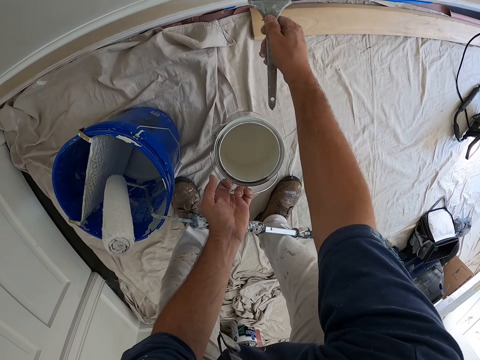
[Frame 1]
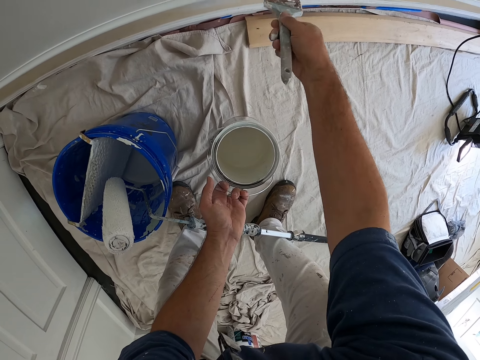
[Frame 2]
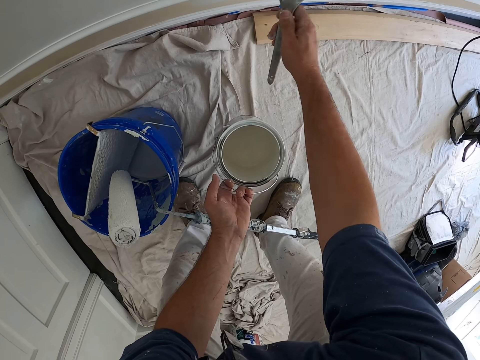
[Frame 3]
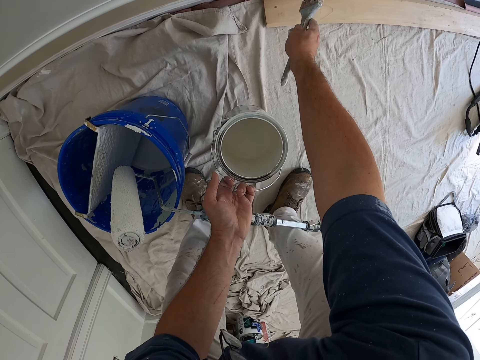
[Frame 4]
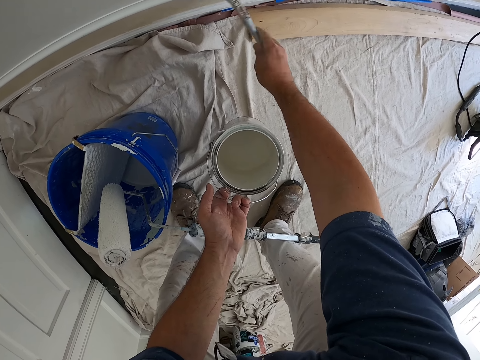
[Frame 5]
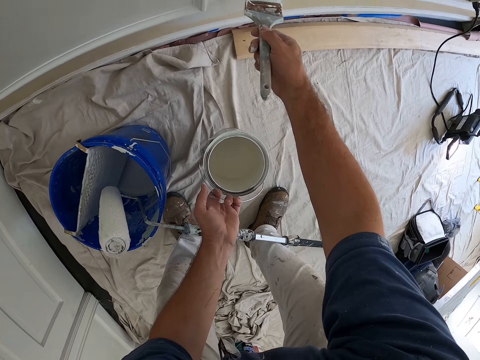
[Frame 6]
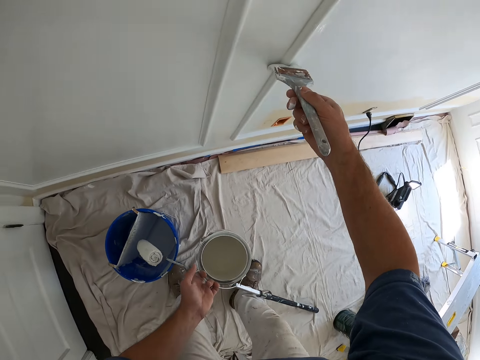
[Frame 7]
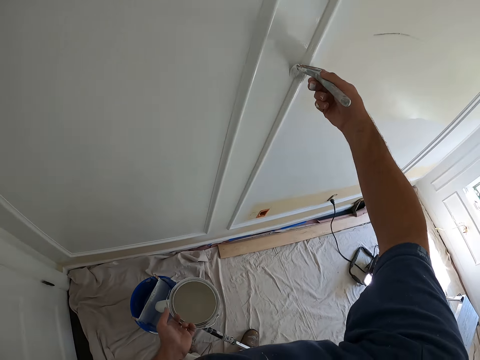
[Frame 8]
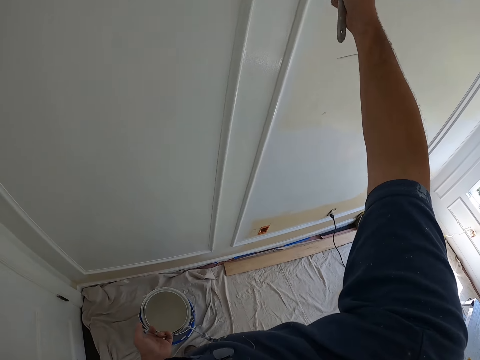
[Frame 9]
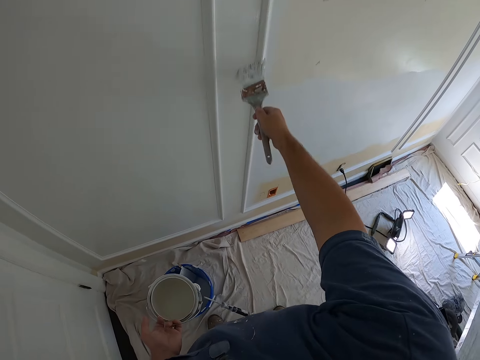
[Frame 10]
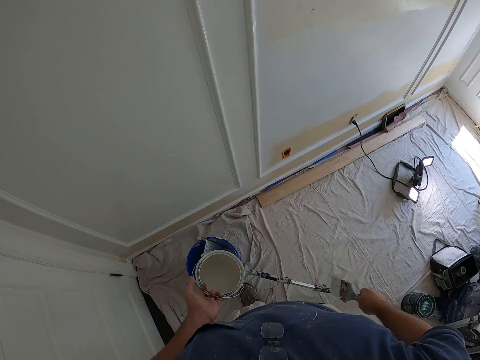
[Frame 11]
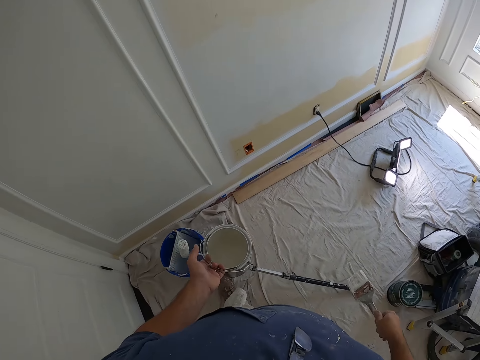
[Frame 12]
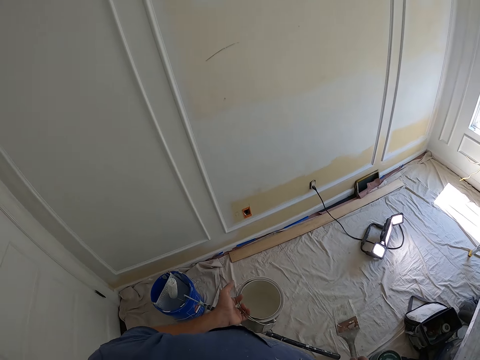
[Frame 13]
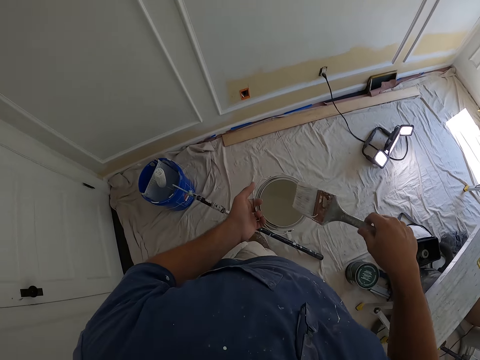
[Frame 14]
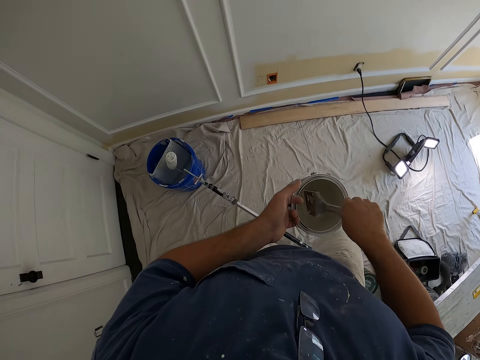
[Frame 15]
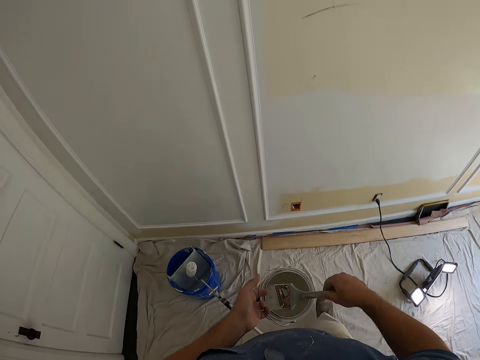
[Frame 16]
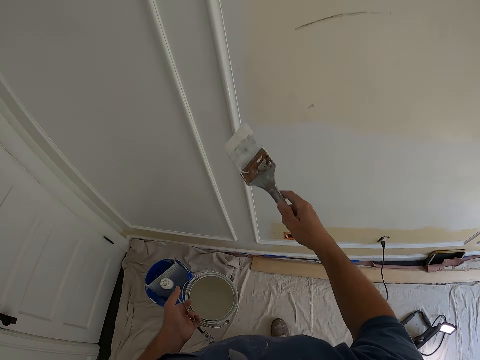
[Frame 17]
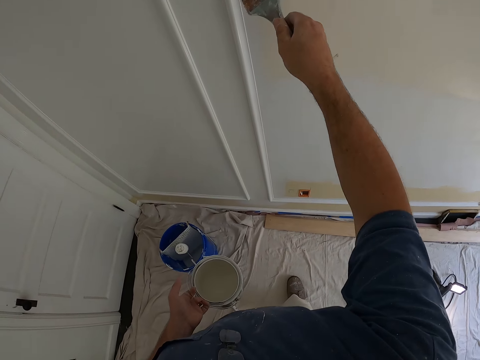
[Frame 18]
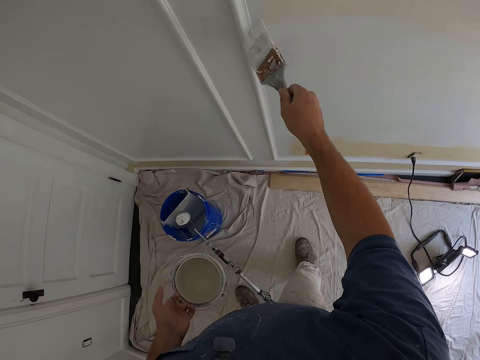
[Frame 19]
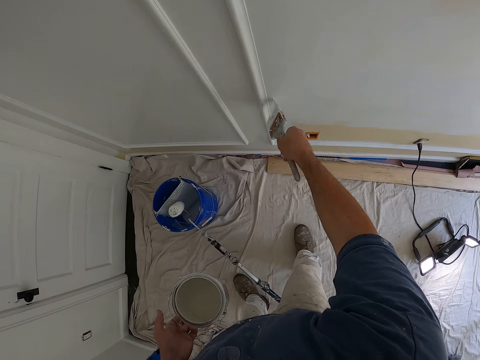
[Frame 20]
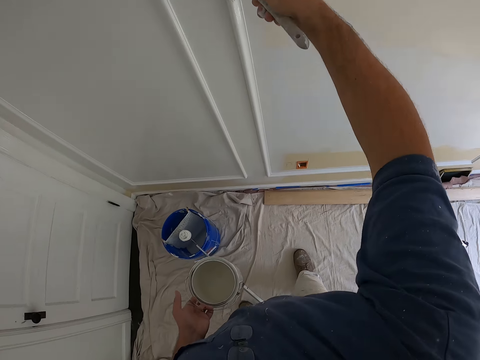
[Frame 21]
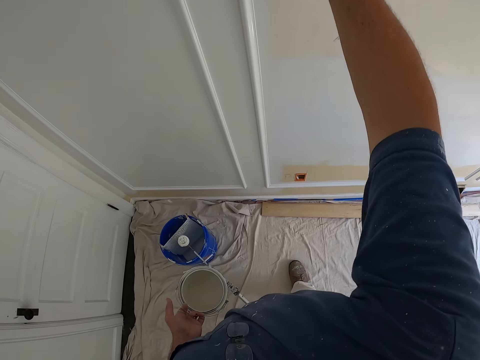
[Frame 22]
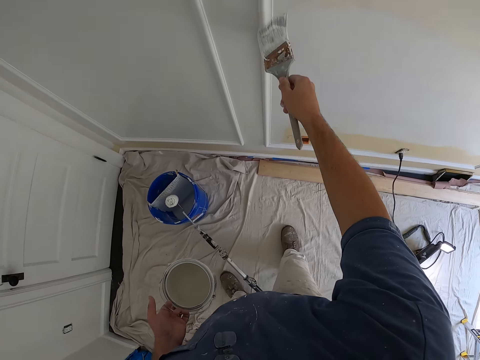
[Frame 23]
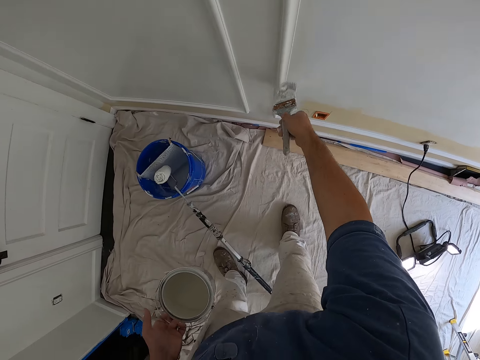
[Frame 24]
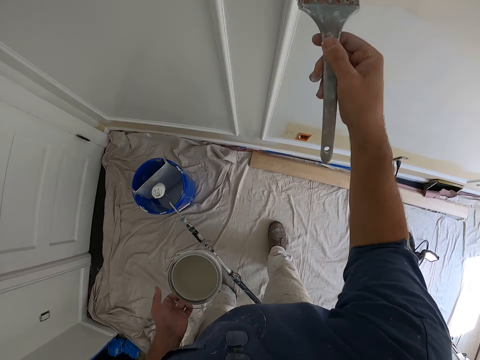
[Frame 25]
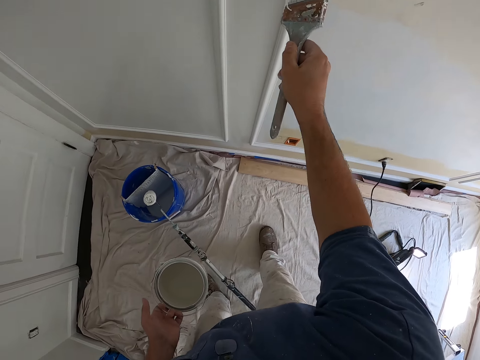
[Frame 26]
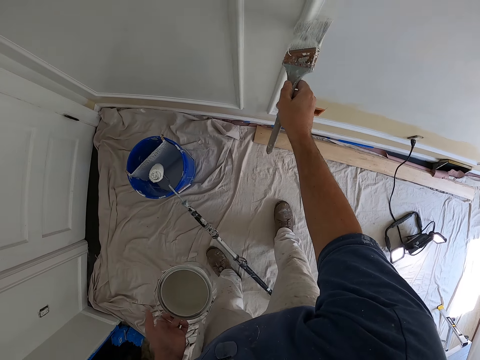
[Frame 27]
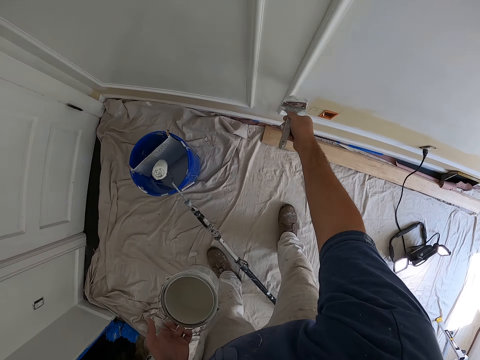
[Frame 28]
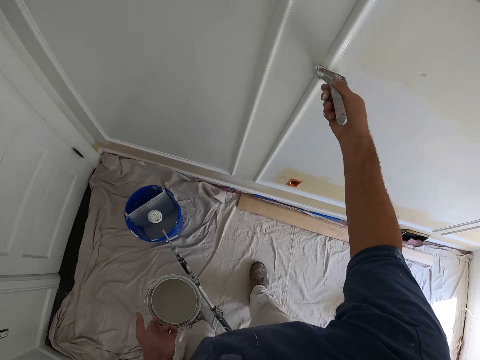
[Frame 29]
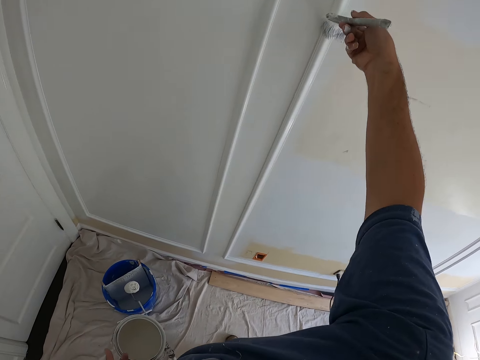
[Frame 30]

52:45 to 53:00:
The camera wearer moves a step. He dips the paint brush inside the paint in his left hand. He crosses over the roller brush and paints the room with the paint brush.

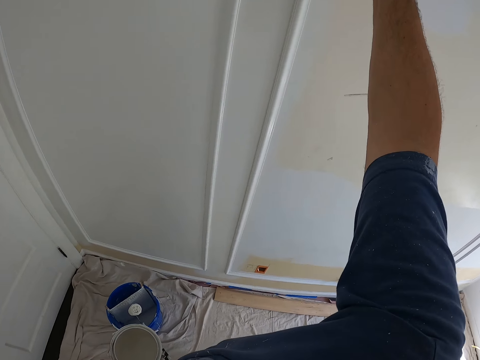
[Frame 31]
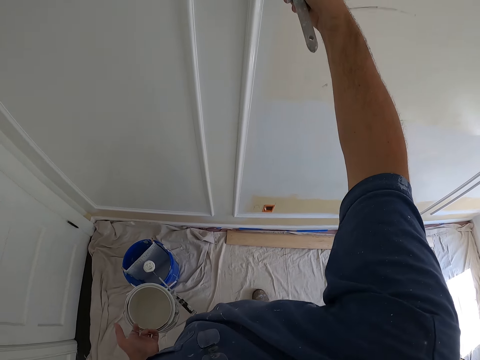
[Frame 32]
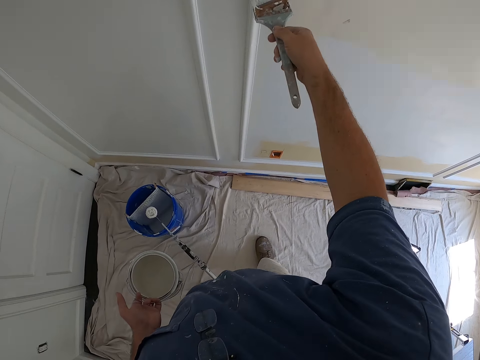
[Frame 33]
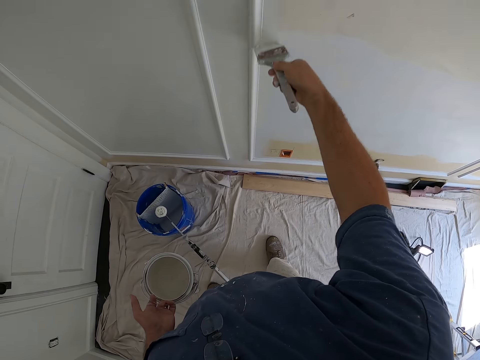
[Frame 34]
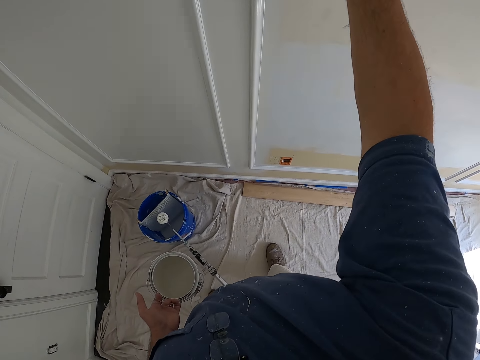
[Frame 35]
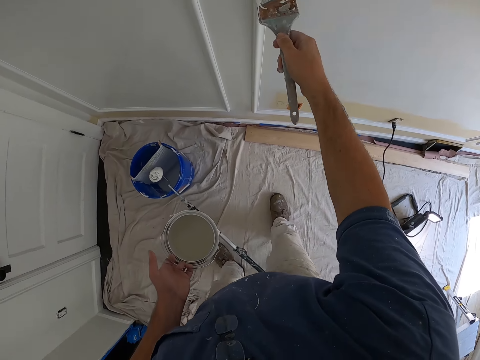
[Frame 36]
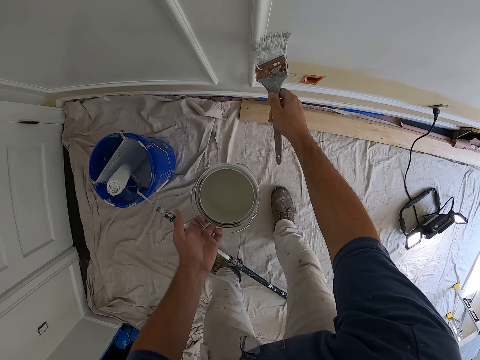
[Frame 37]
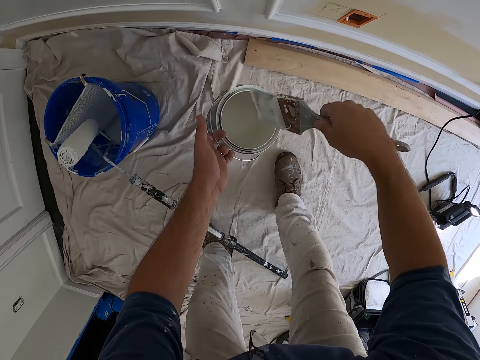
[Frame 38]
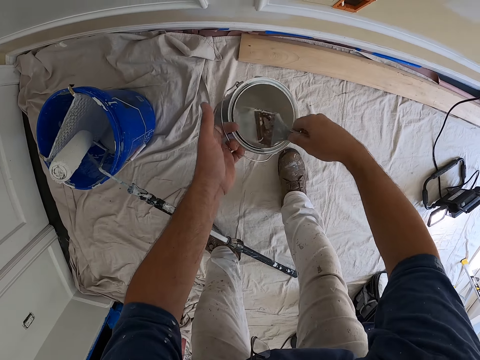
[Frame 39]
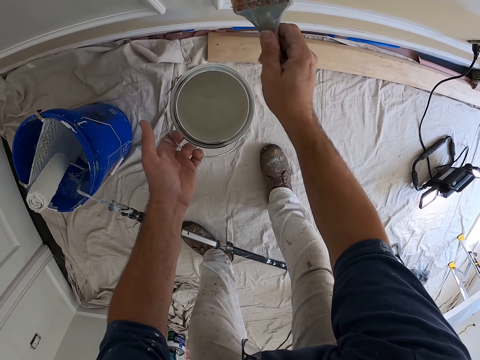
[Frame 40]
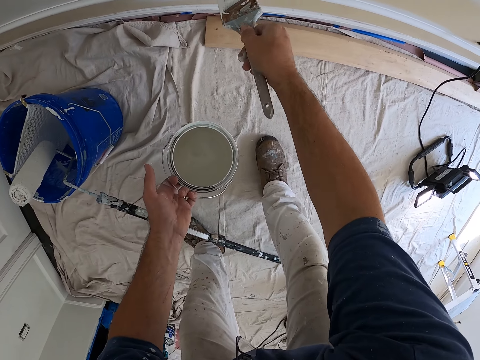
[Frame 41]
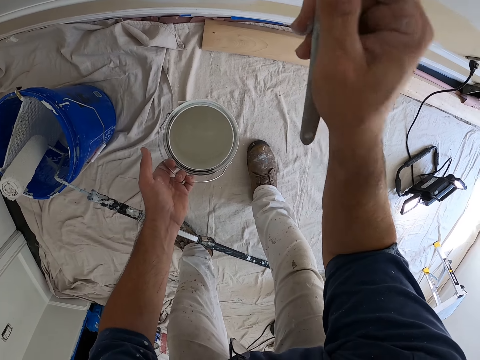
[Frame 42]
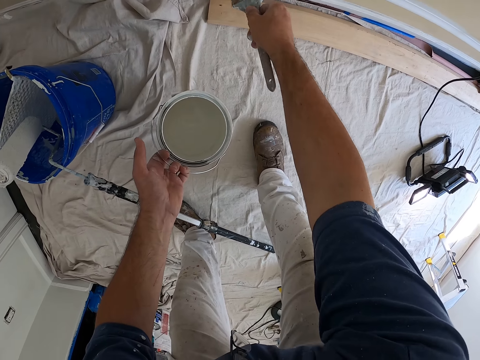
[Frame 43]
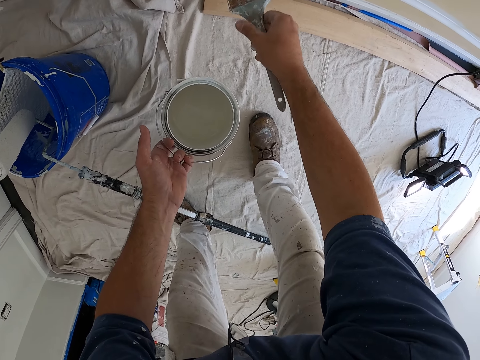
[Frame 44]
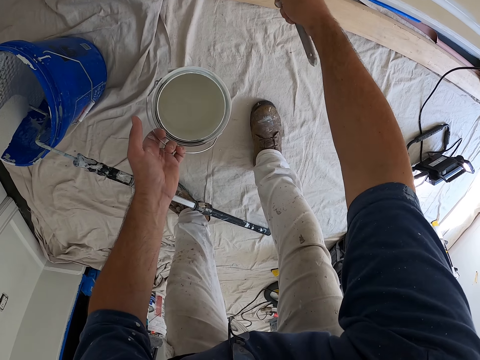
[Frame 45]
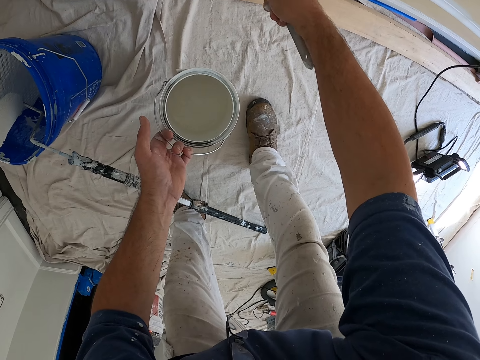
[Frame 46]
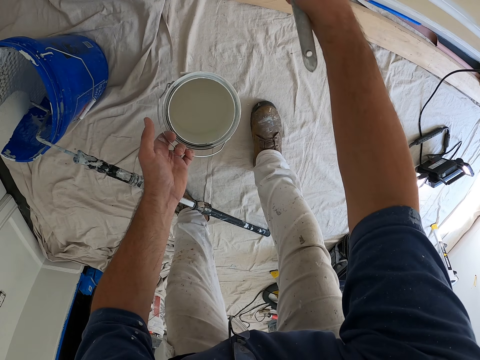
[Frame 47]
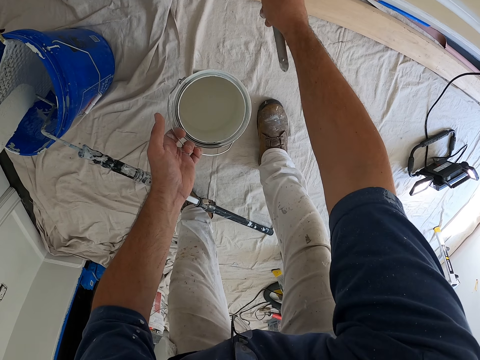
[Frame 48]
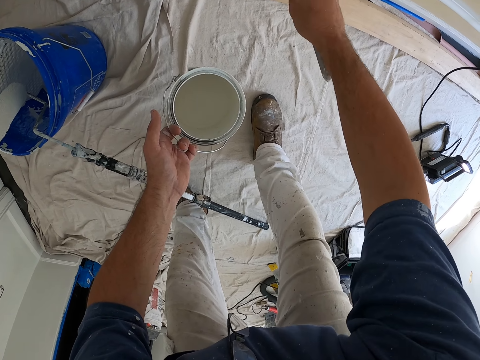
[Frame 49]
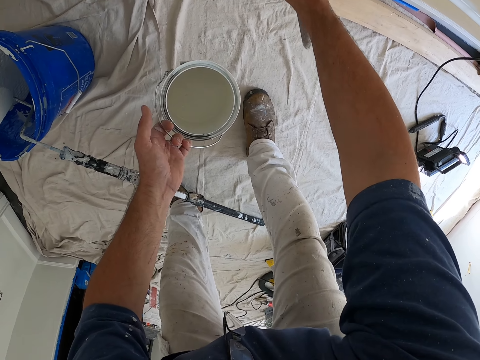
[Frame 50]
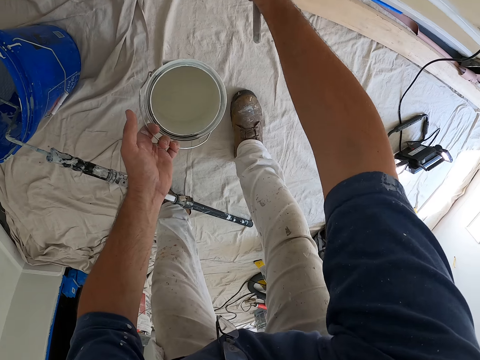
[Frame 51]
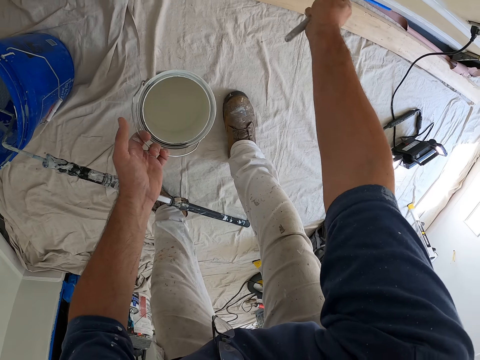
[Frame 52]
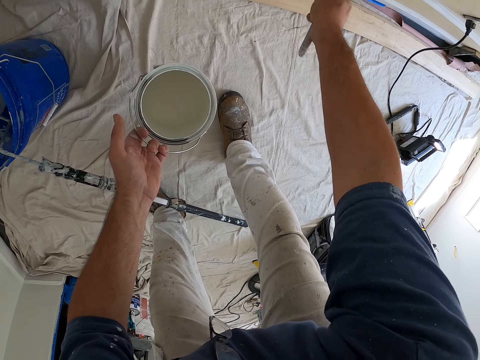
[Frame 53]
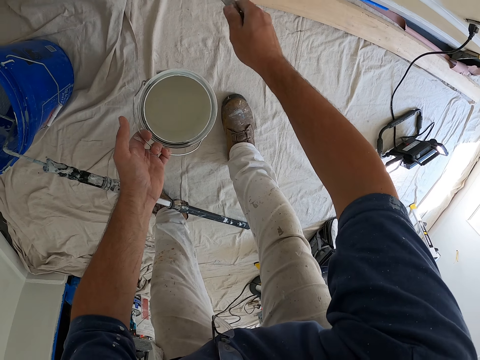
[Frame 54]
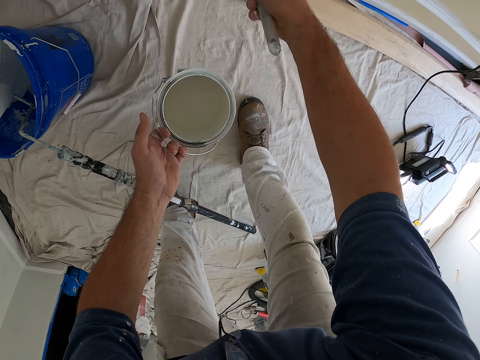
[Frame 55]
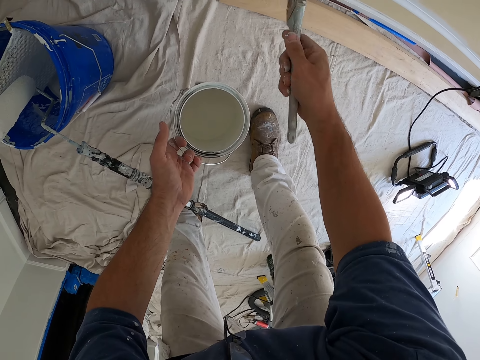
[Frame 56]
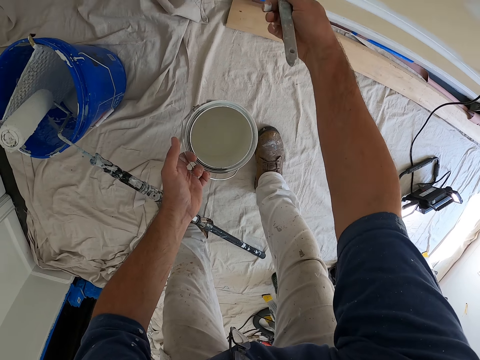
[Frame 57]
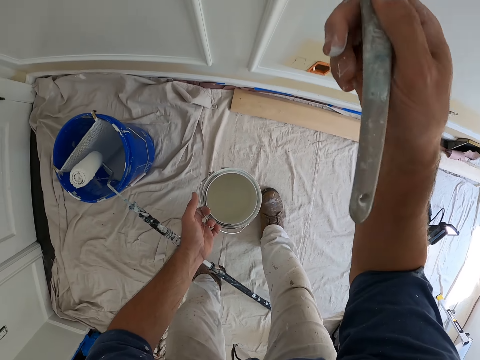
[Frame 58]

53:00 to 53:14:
The camera wearer dips the paint brush inside the paint in his left hand. He paints the room with the paint brush.
